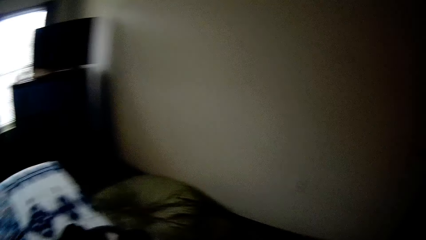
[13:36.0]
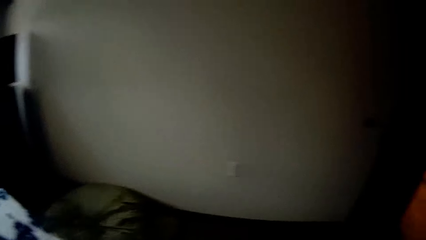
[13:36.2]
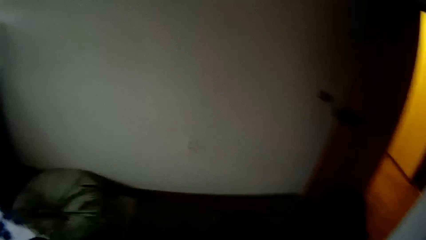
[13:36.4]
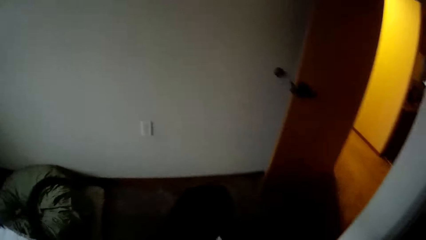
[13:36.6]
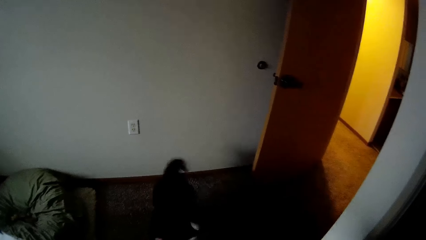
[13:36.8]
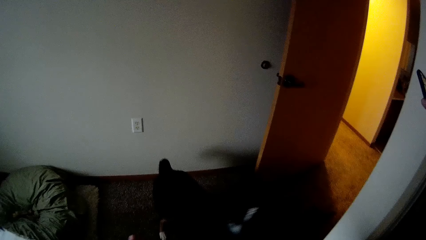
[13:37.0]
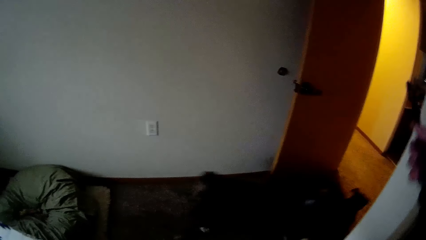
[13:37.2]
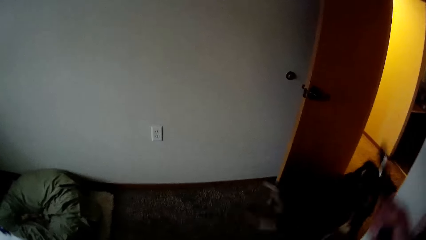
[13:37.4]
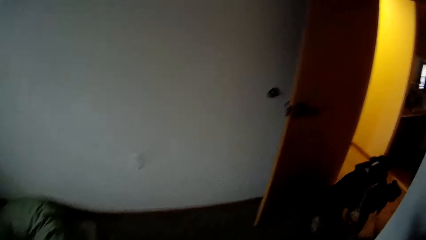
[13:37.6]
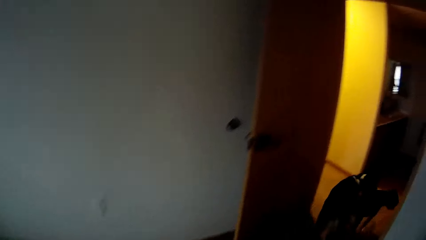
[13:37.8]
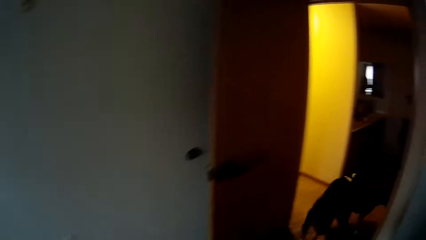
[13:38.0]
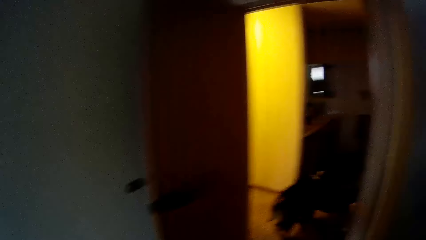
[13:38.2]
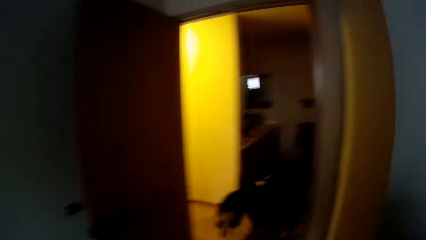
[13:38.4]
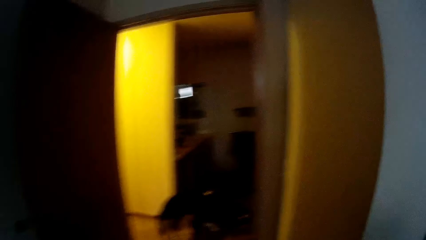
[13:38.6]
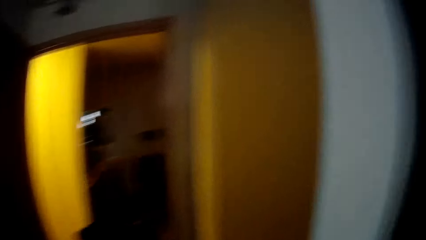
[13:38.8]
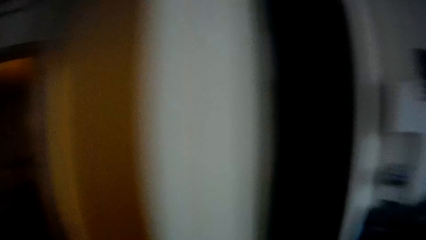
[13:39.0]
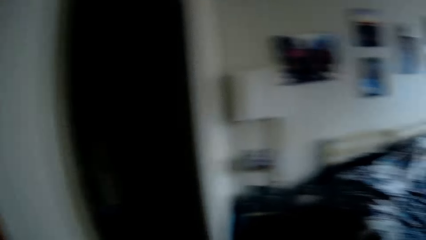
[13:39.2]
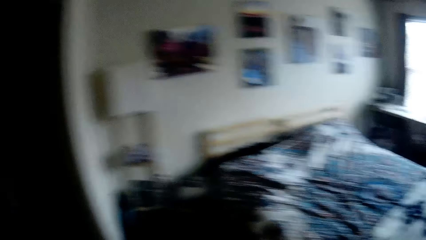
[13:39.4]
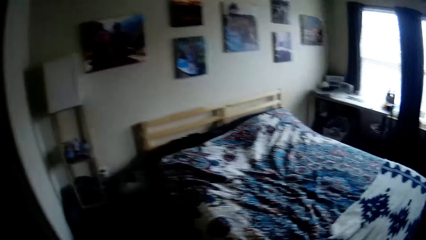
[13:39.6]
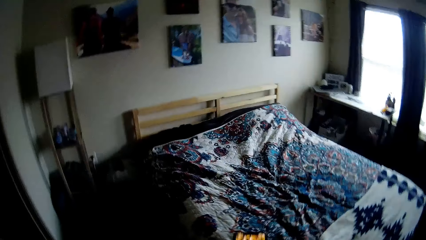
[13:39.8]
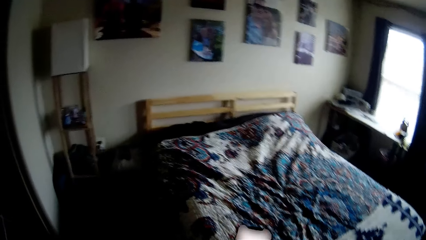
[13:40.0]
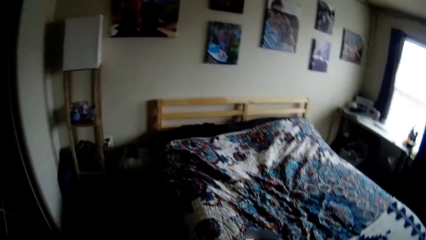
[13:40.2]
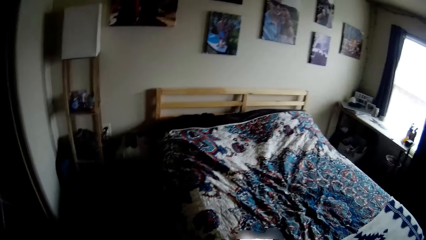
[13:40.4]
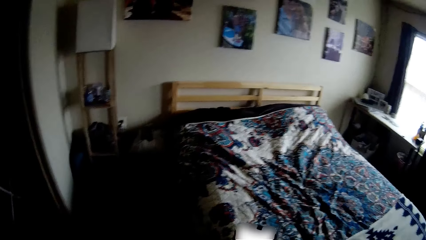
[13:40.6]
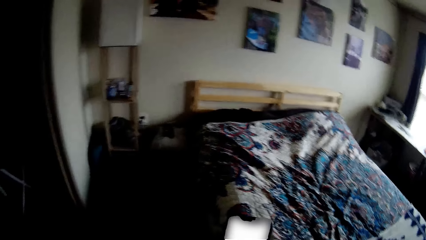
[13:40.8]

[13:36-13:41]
A dog walks out of the room. Another dog walks out of the room. The camera wearer walks around.
